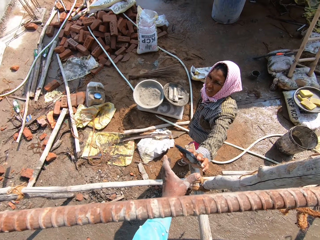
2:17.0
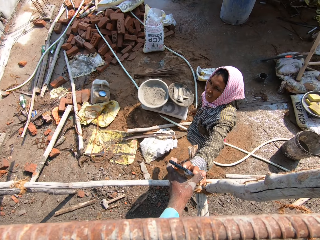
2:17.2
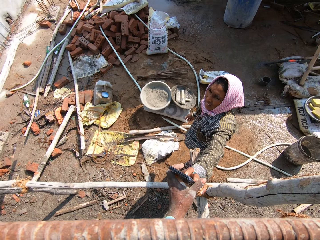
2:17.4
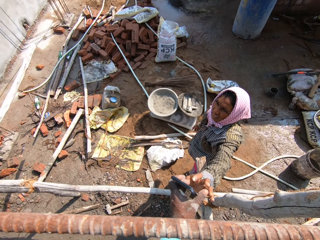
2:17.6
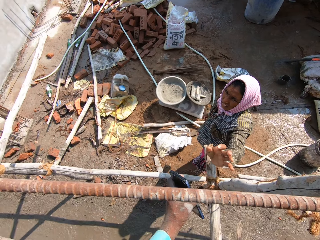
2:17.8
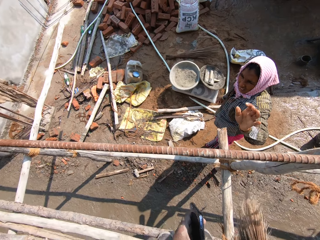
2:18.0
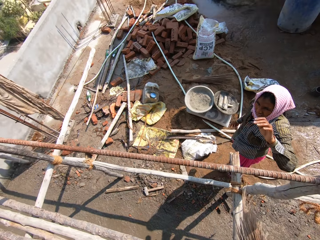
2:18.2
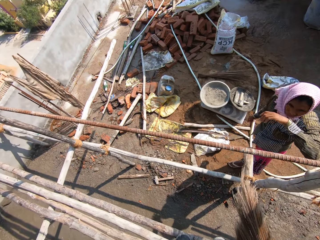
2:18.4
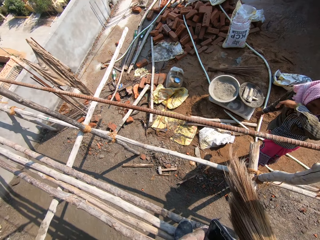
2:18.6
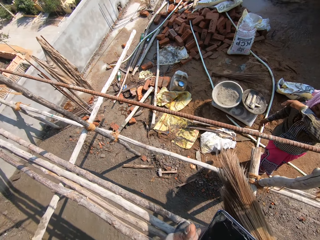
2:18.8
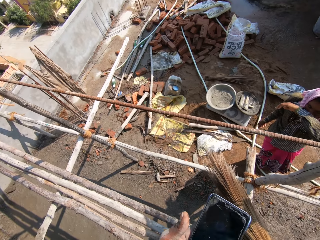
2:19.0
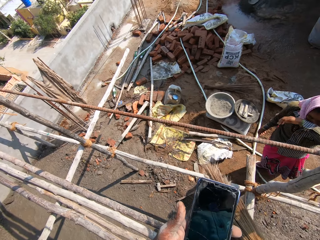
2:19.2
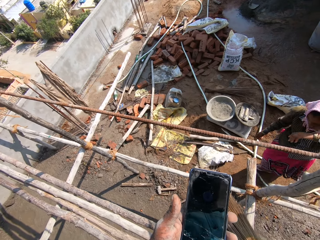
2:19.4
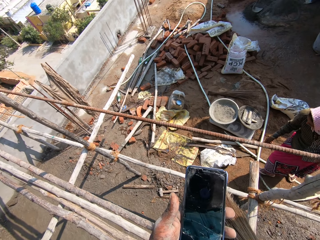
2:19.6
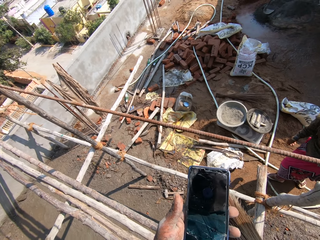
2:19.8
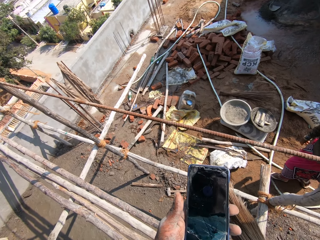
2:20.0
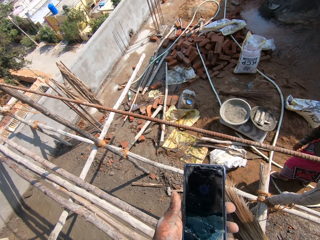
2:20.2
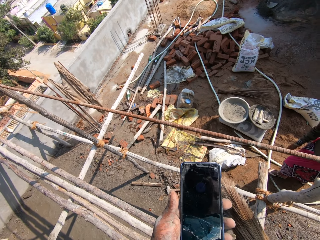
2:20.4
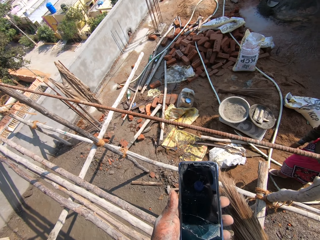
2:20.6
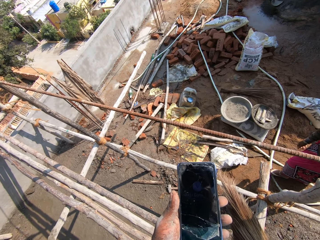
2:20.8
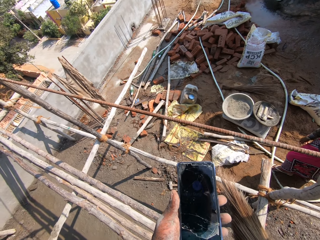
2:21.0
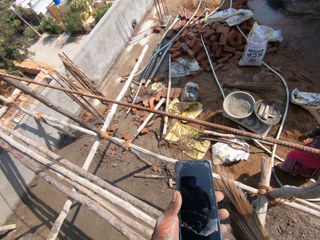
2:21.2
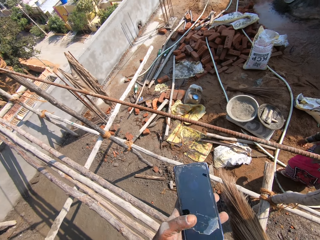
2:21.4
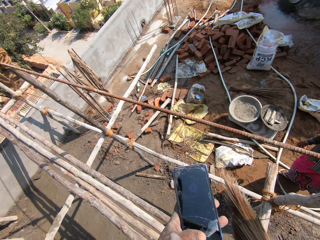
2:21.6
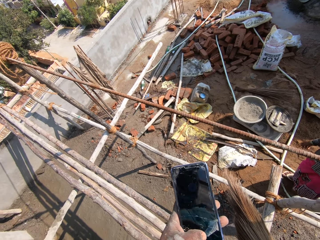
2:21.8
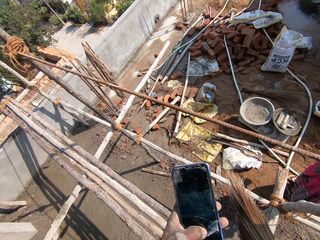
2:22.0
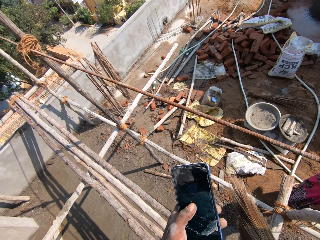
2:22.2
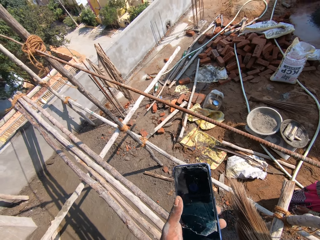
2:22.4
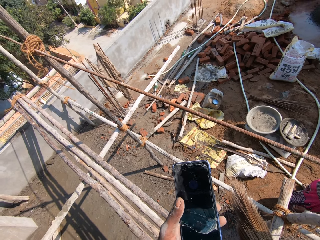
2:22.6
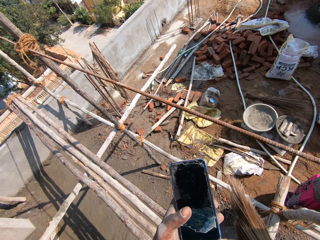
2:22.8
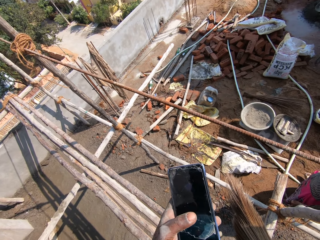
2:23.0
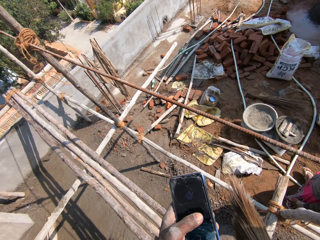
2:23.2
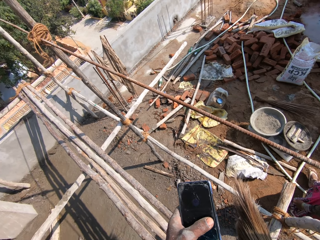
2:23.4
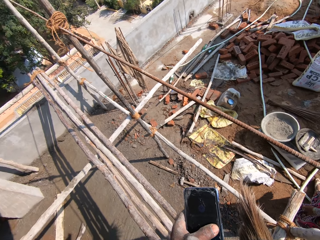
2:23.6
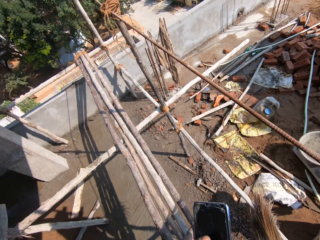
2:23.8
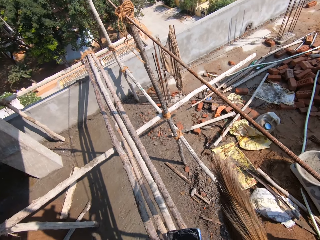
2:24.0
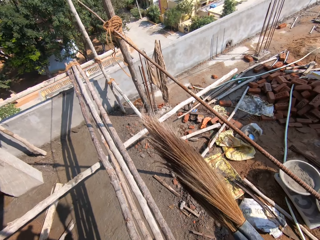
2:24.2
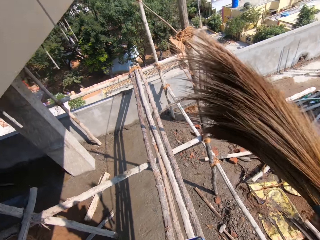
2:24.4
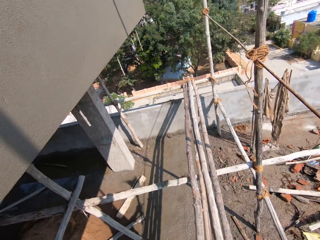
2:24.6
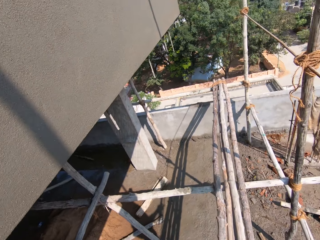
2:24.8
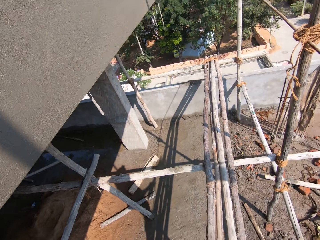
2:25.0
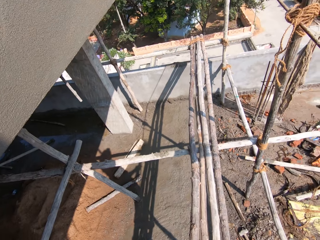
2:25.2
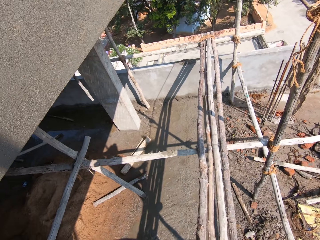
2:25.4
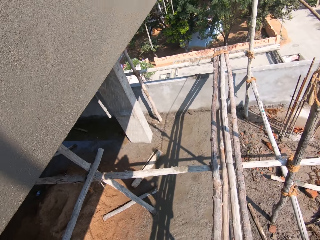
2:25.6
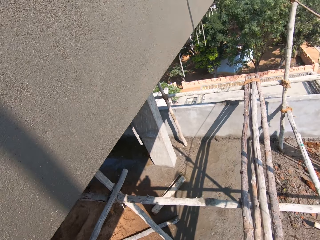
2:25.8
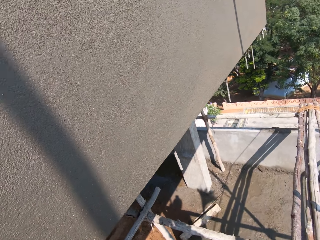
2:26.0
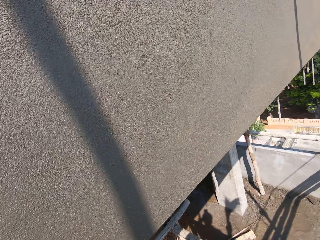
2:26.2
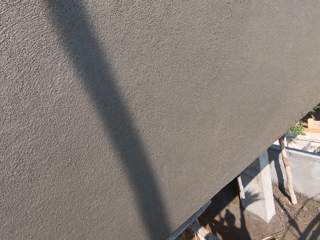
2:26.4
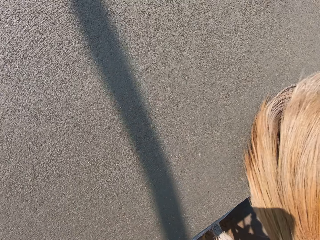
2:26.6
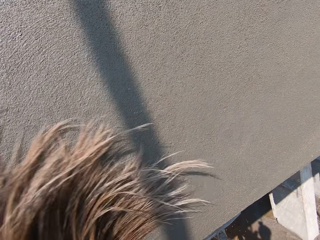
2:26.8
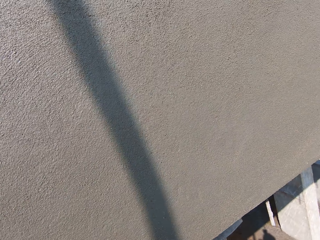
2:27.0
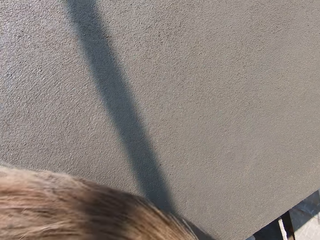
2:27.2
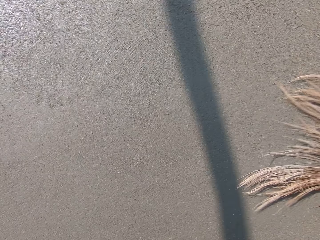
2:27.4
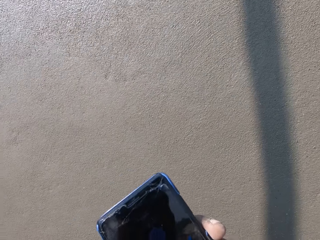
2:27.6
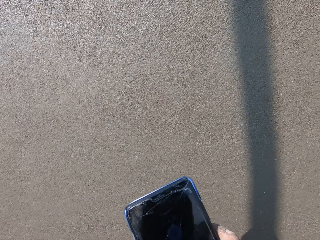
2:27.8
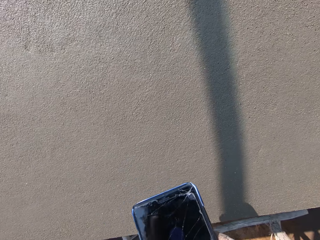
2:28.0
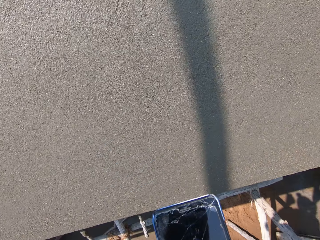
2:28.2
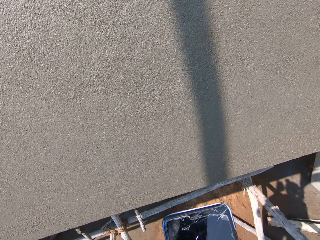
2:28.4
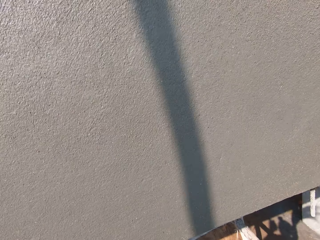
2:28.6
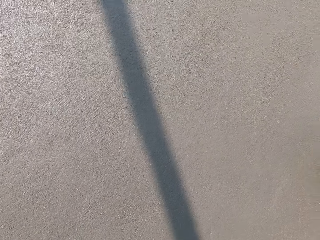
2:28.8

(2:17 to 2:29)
The camera wearer takes a phone from a woman. They look at the phone, operate the phone and swipe on the phone. They wipe the wall with a broom.

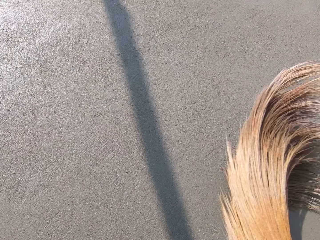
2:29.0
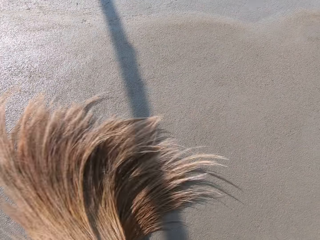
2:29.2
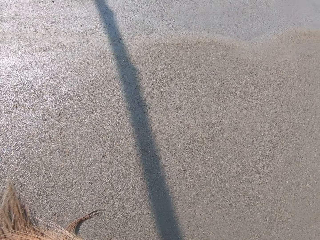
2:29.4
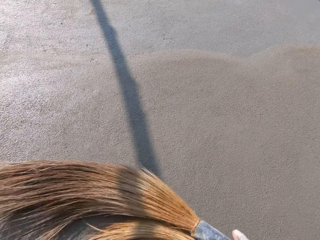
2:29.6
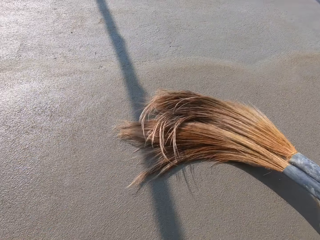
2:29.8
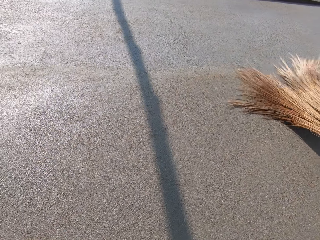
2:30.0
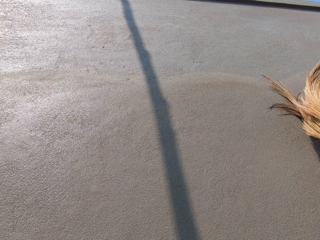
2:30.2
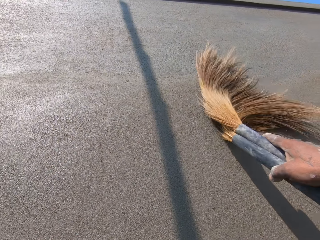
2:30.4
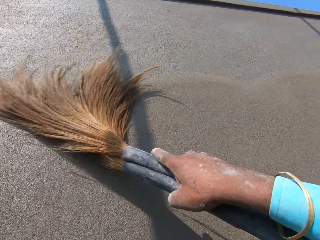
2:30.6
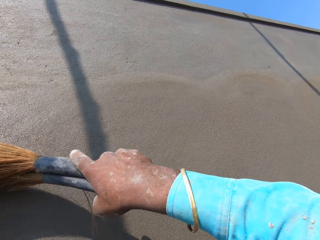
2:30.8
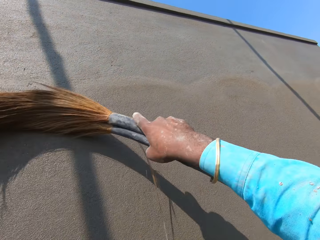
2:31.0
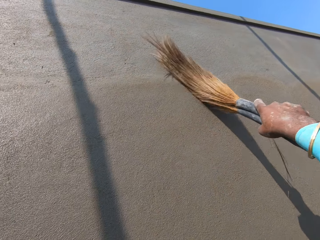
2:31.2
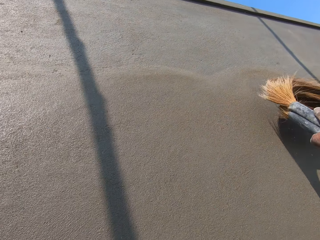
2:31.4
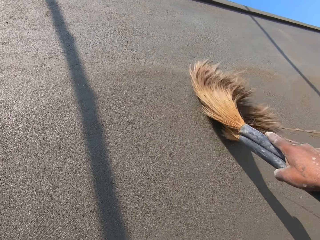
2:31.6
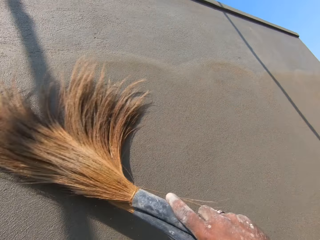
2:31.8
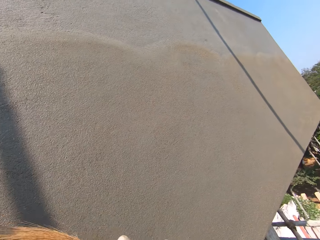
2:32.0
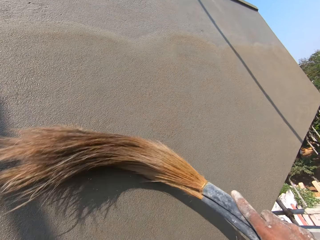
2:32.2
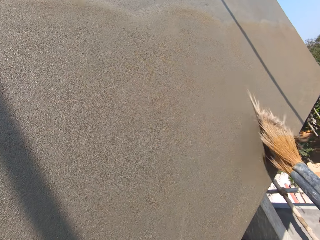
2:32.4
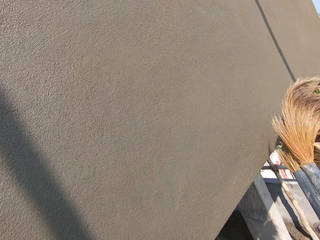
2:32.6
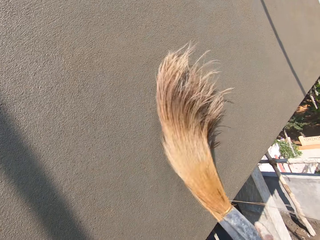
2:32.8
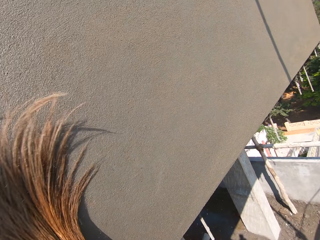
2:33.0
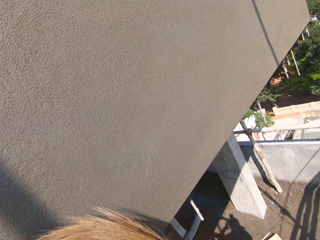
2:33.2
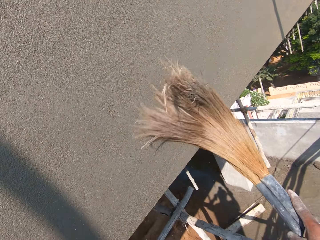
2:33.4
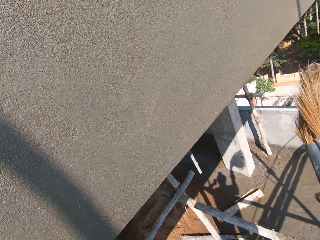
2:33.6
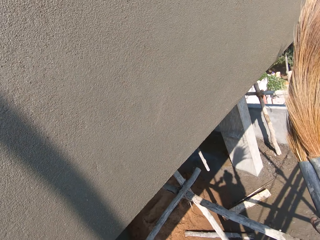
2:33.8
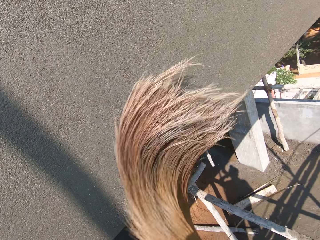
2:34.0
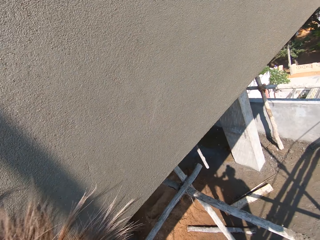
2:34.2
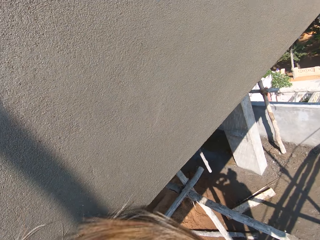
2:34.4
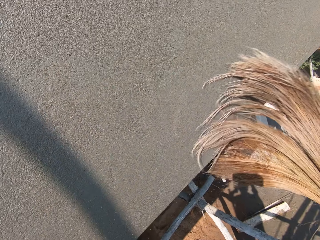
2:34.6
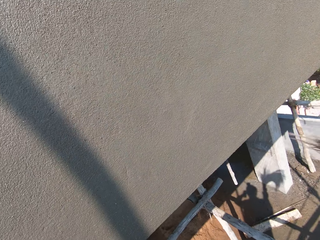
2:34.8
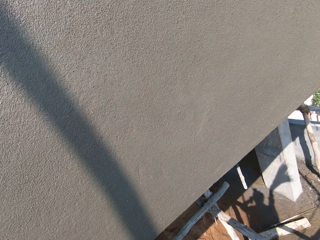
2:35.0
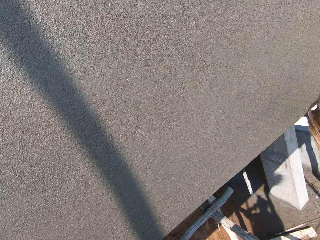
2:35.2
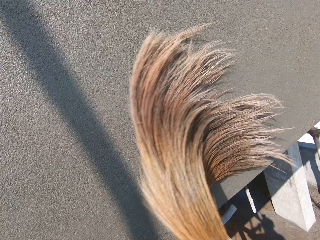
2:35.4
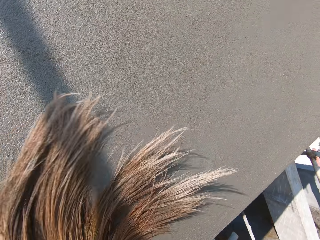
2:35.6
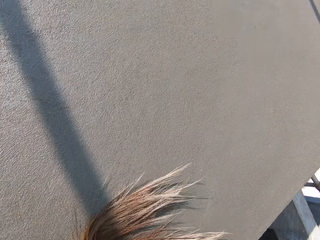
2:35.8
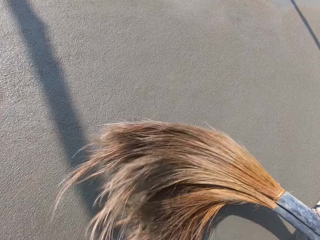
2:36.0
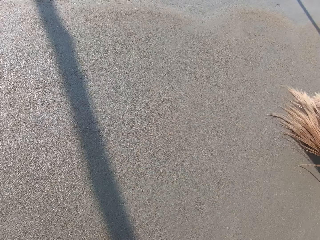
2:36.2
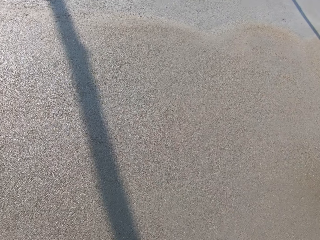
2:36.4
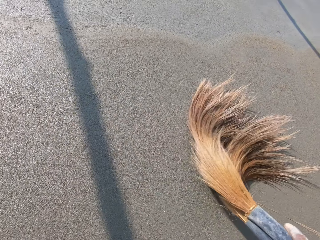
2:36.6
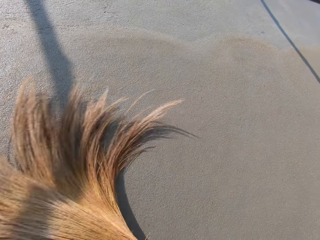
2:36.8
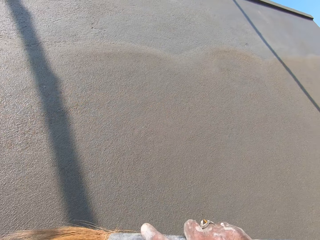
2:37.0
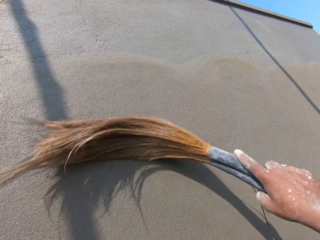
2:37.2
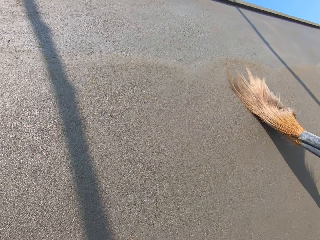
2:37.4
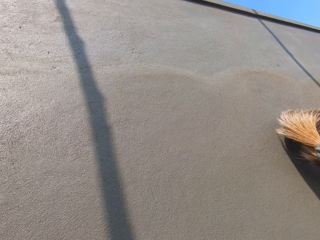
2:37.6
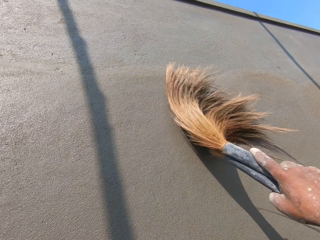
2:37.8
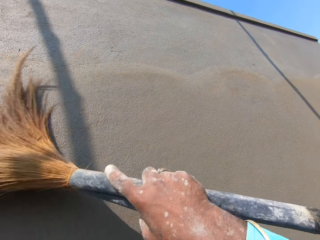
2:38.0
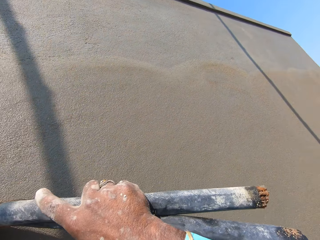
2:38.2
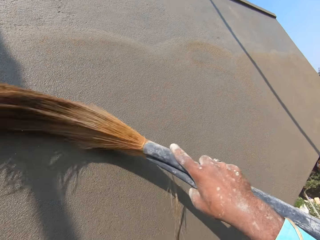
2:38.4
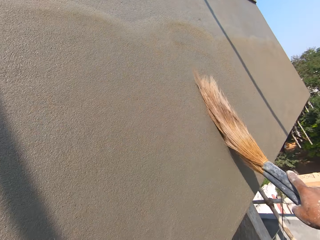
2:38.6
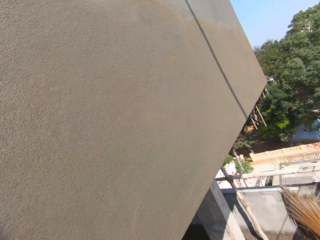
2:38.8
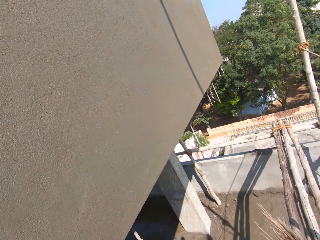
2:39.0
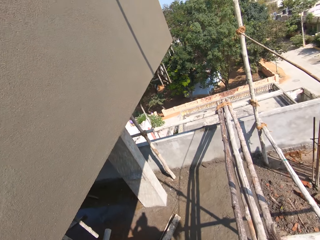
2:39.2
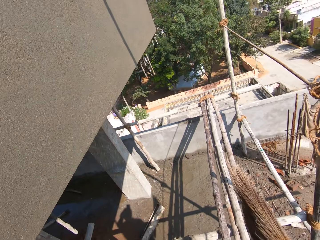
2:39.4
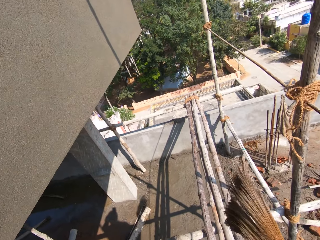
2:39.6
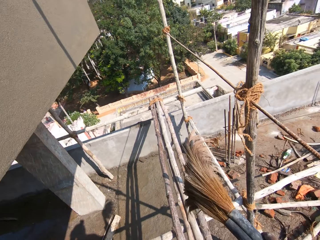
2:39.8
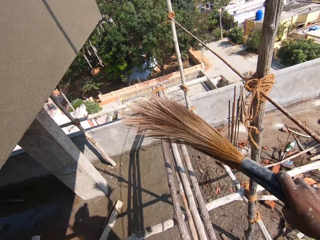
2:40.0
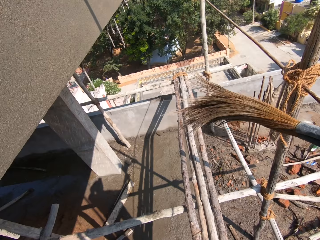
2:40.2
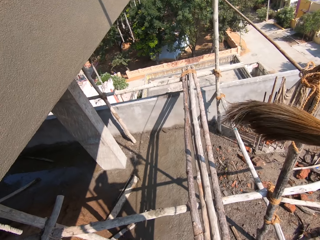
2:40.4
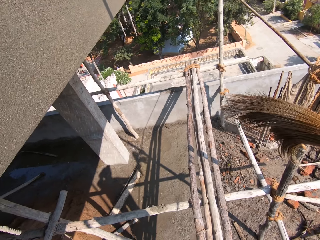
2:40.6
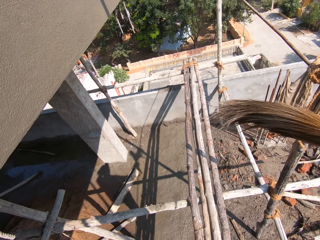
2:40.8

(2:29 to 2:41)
The camera wearer uses the phone.
